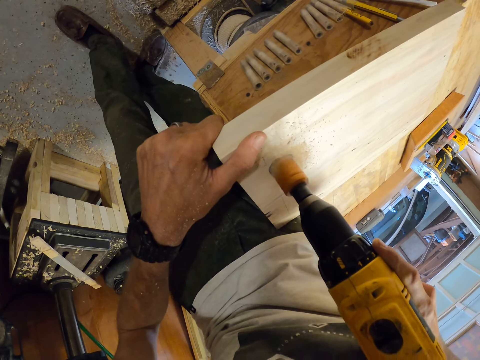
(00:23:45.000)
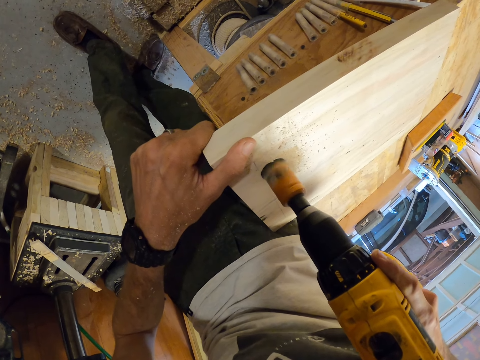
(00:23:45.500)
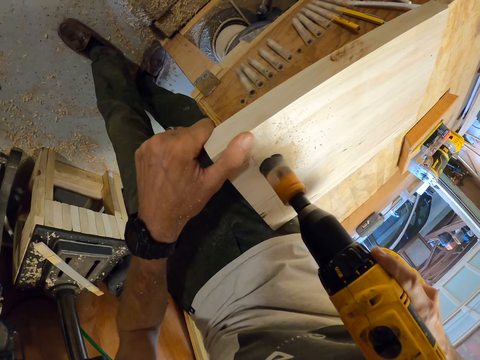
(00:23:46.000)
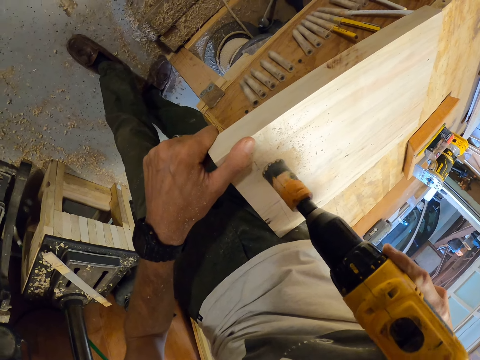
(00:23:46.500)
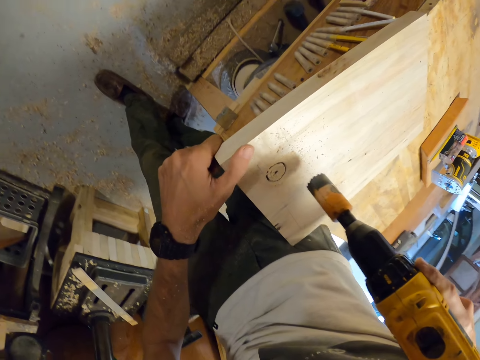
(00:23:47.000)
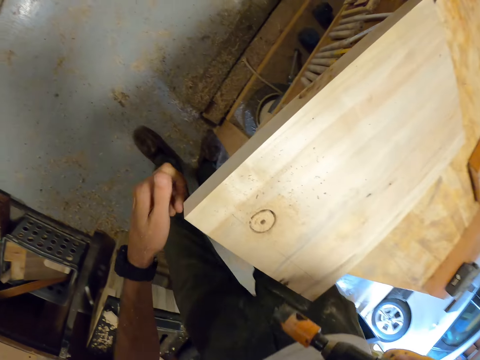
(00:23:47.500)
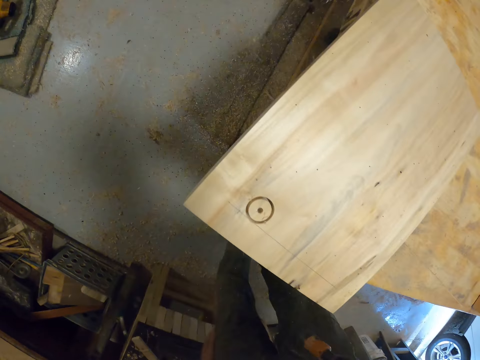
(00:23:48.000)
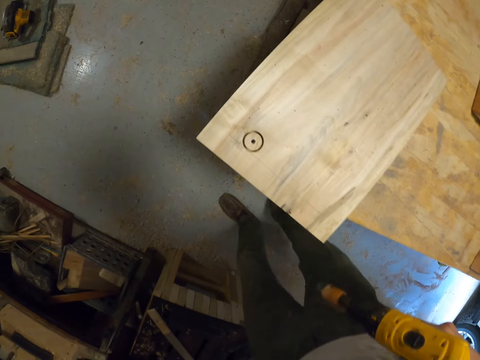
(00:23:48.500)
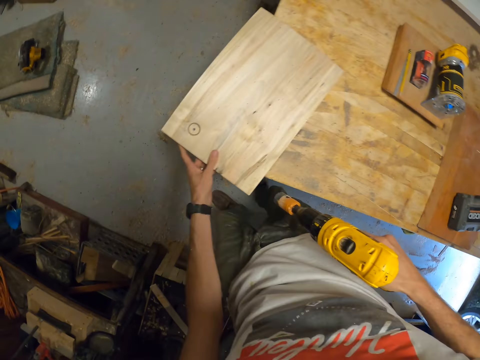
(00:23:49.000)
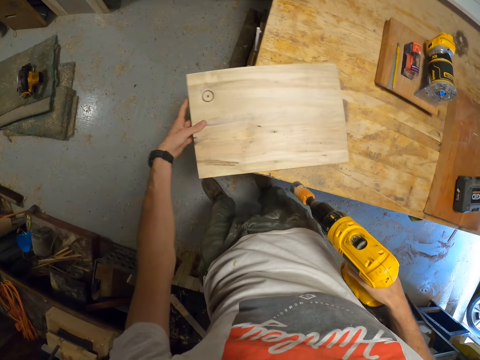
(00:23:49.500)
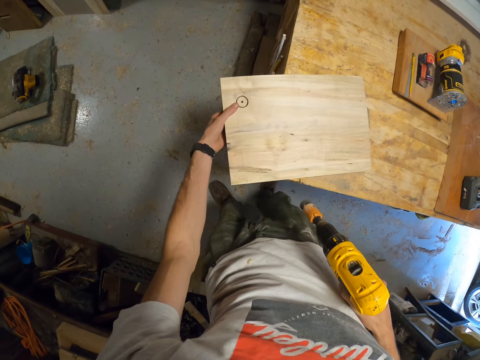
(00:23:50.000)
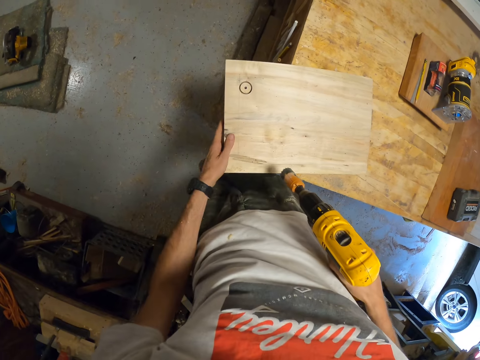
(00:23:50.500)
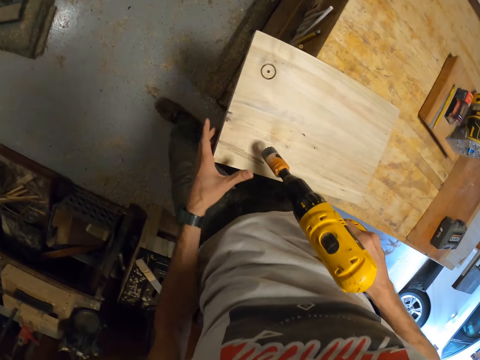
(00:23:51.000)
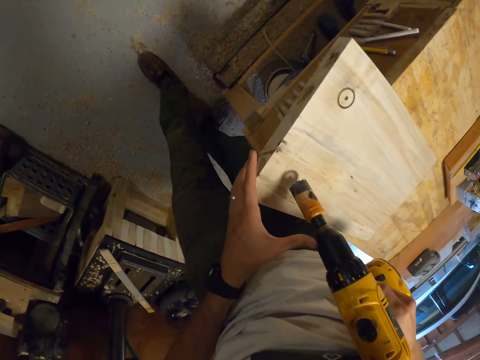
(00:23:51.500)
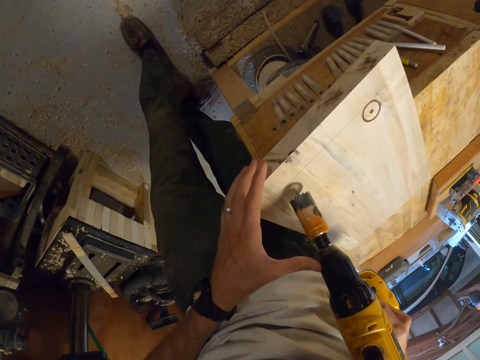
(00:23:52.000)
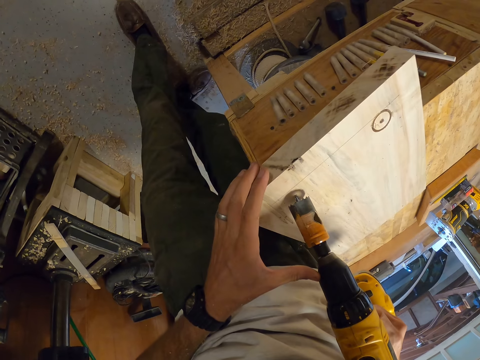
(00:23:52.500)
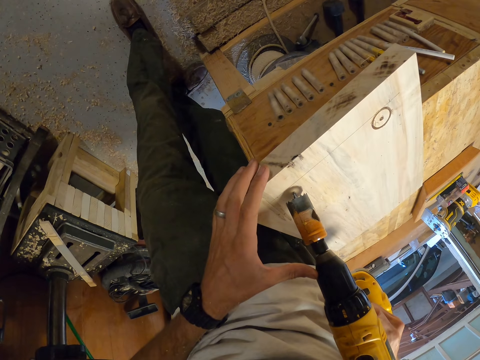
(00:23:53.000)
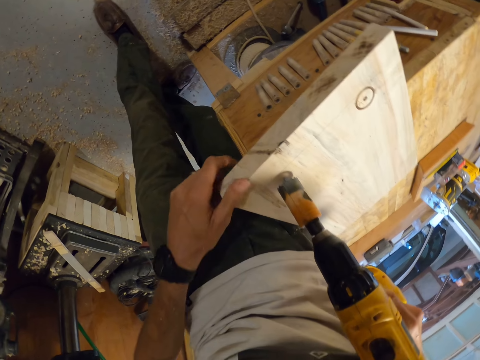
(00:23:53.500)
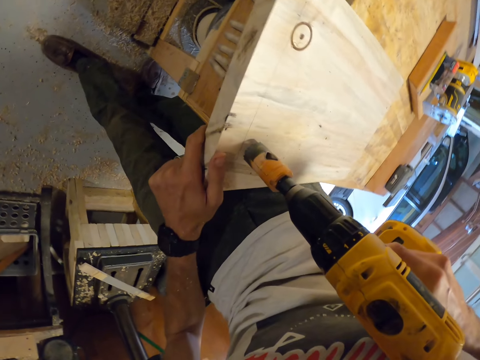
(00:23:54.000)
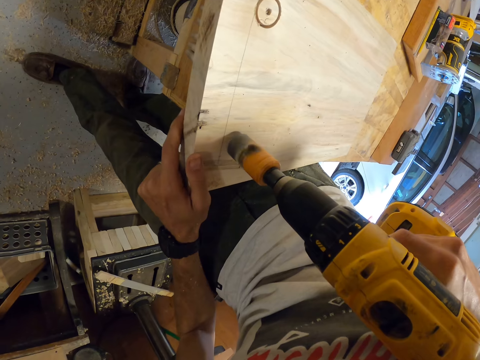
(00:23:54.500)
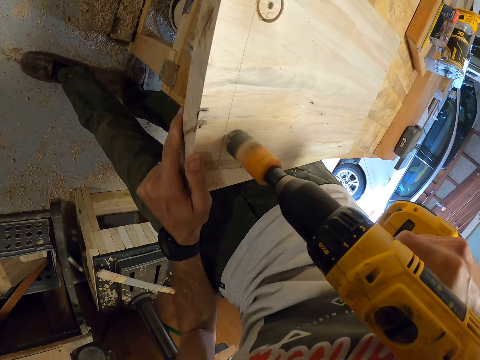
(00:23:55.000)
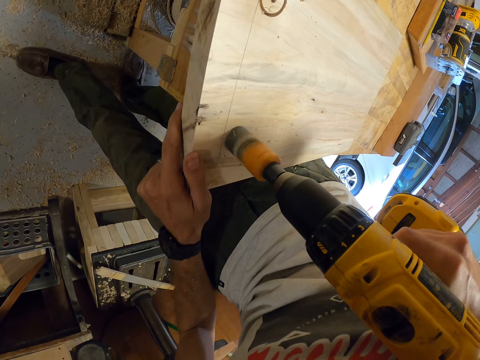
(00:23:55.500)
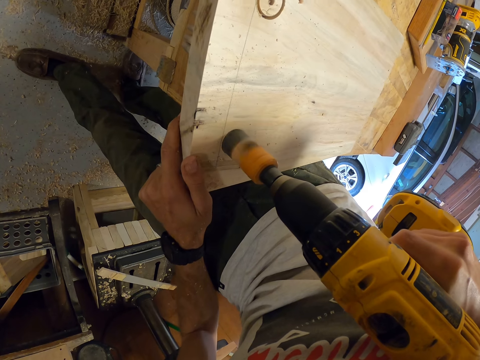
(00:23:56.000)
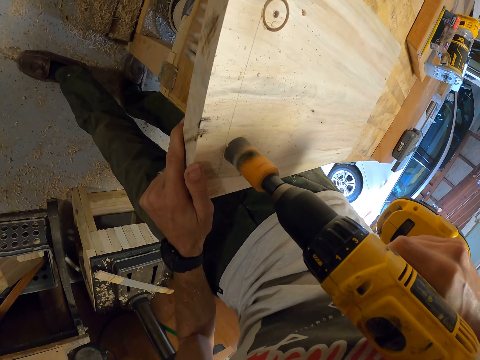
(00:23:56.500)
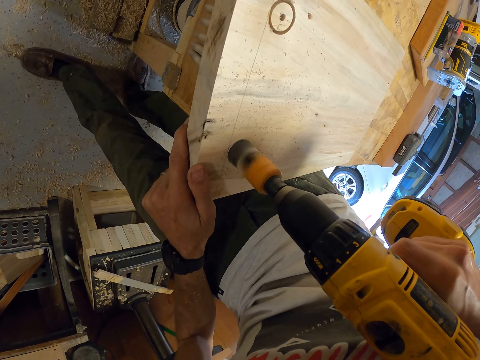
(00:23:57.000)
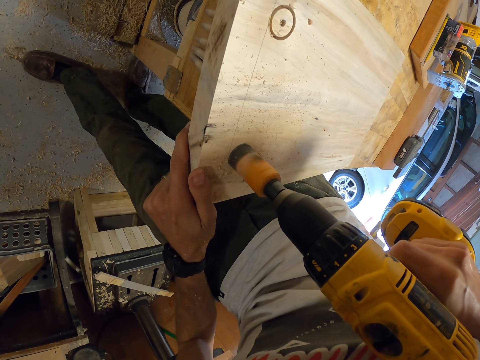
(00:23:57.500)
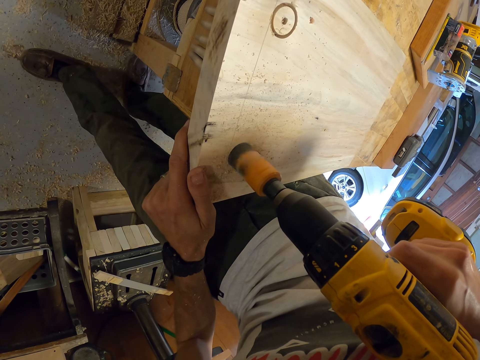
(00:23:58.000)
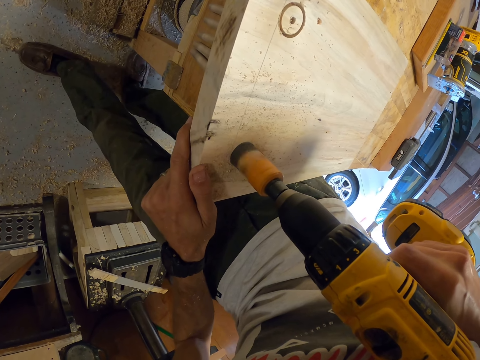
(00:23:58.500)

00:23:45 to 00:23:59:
The camera wearer removes the cordless drill machine from the piece of wood on the workbench with his right hand. He drills the board using the drill and blows dust from the board. He moves the piece of wood on the workbench with his left hand. He turns the board. He places the cordless drill machine on the piece of wood on the workbench with his right hand. He drills the piece of wood on the workbench with the cordless drill machine in his right hand.

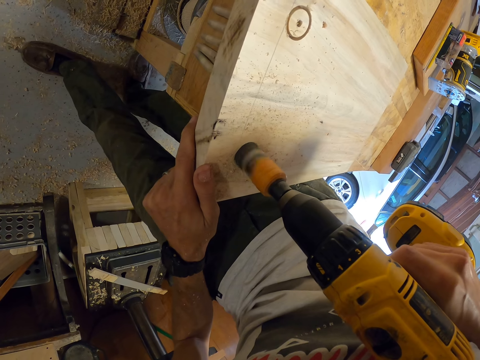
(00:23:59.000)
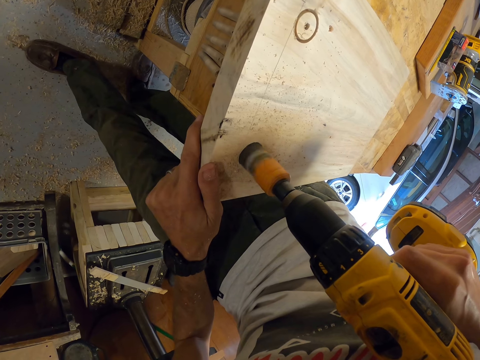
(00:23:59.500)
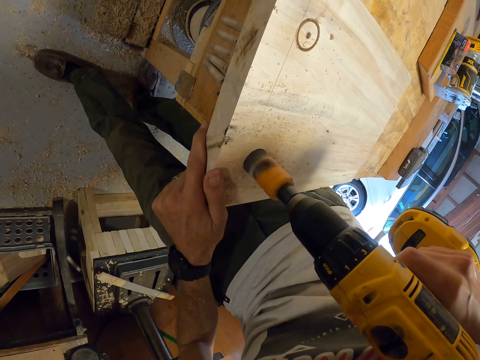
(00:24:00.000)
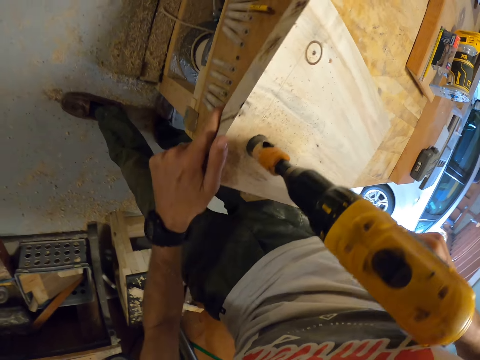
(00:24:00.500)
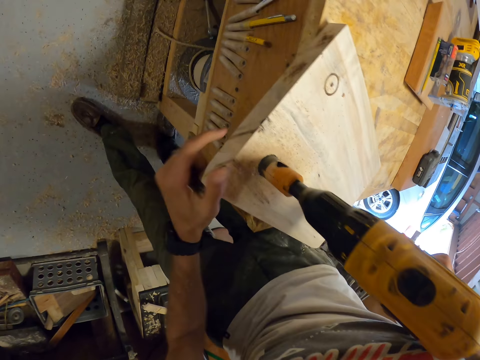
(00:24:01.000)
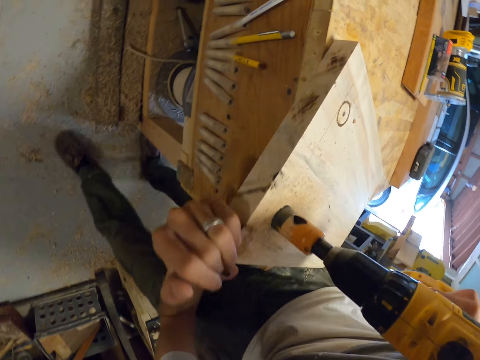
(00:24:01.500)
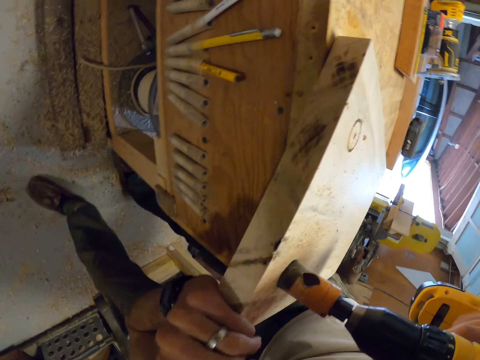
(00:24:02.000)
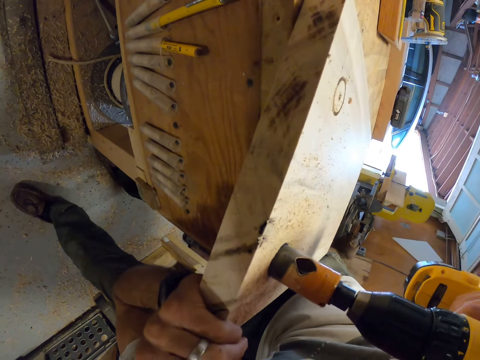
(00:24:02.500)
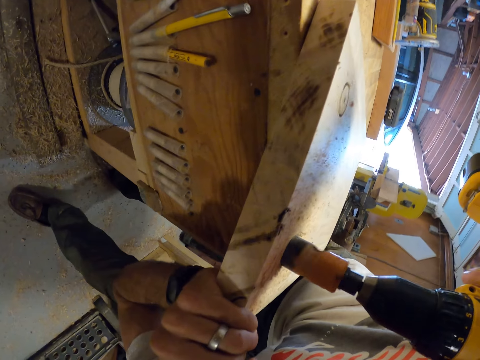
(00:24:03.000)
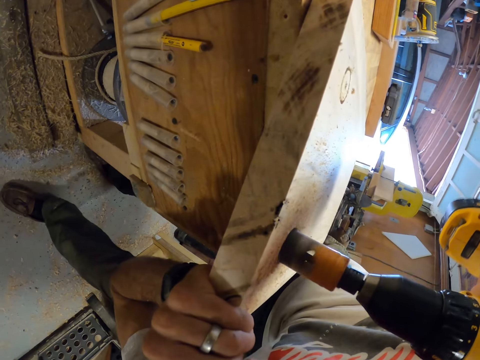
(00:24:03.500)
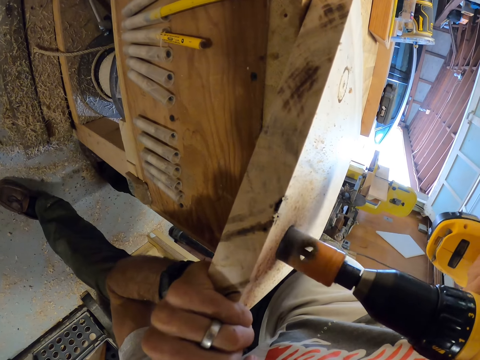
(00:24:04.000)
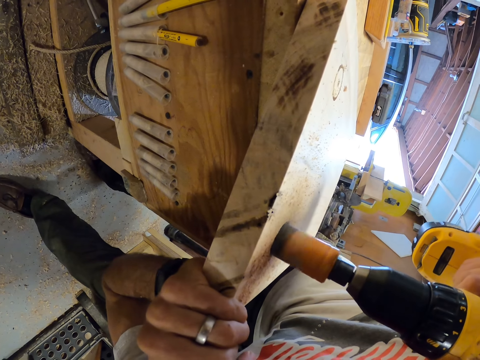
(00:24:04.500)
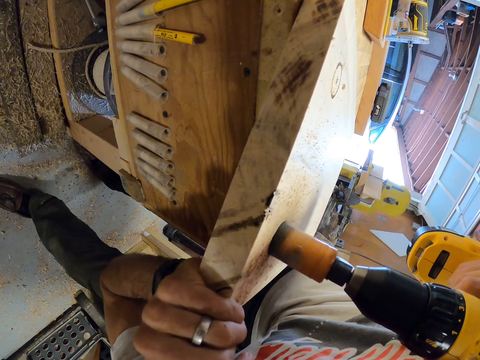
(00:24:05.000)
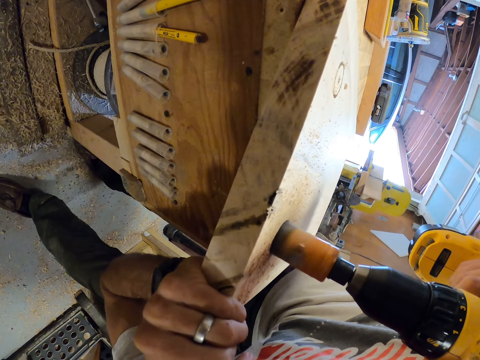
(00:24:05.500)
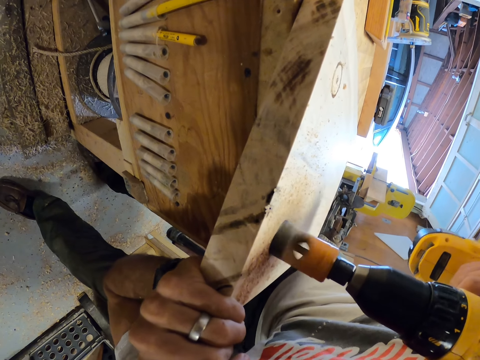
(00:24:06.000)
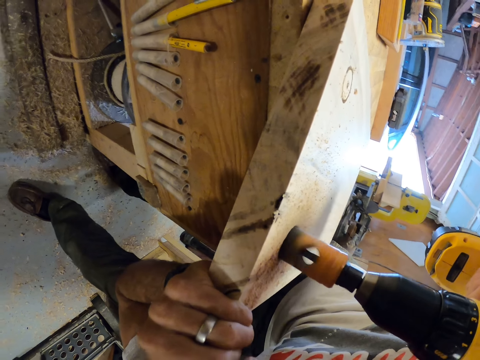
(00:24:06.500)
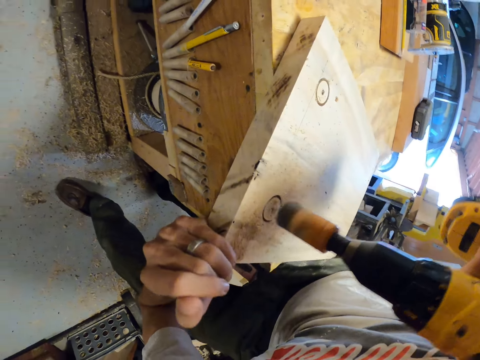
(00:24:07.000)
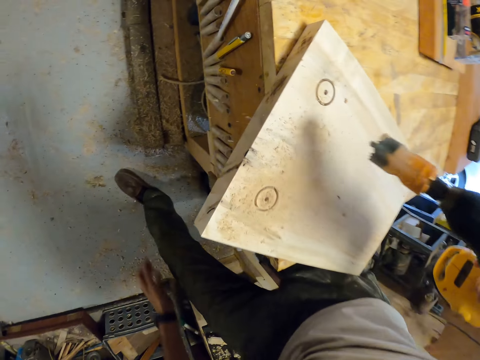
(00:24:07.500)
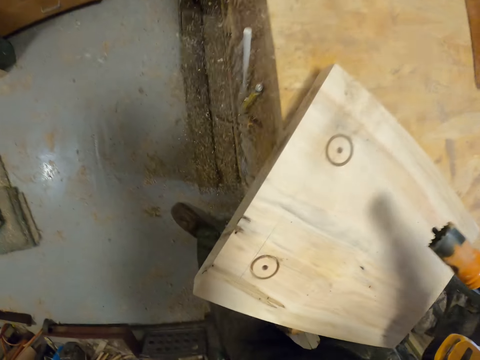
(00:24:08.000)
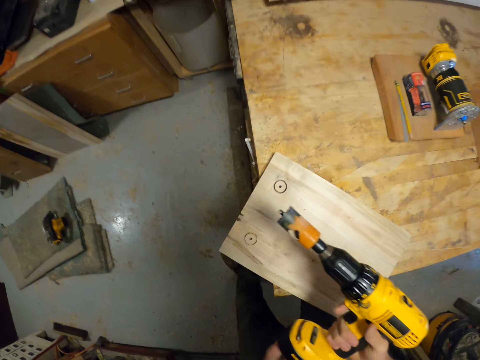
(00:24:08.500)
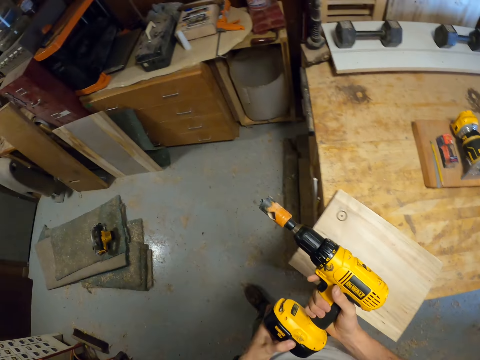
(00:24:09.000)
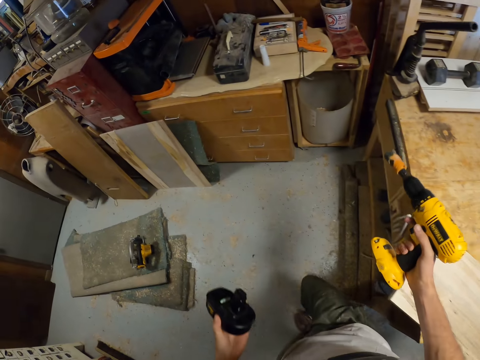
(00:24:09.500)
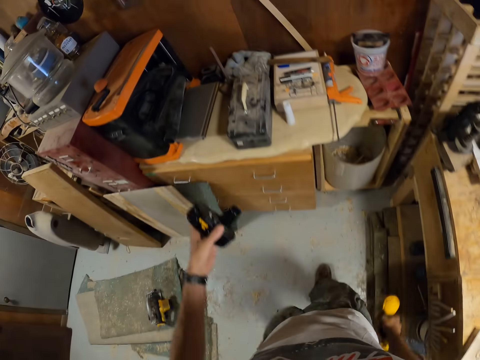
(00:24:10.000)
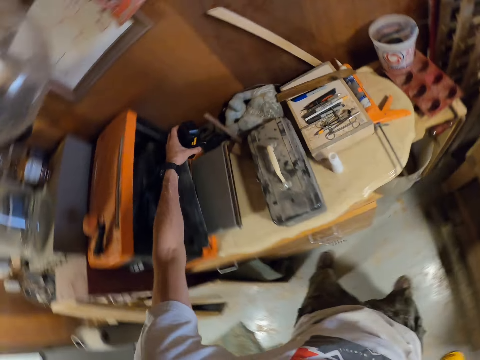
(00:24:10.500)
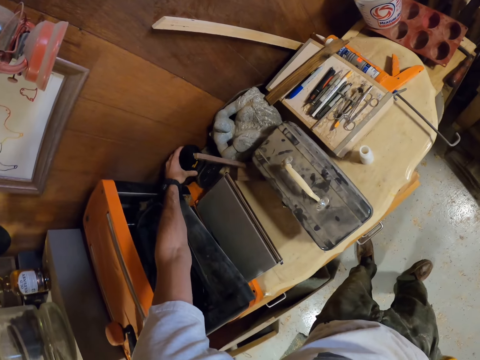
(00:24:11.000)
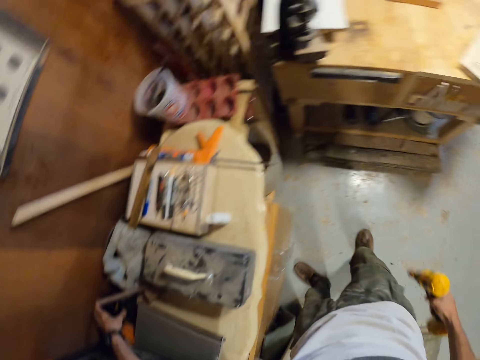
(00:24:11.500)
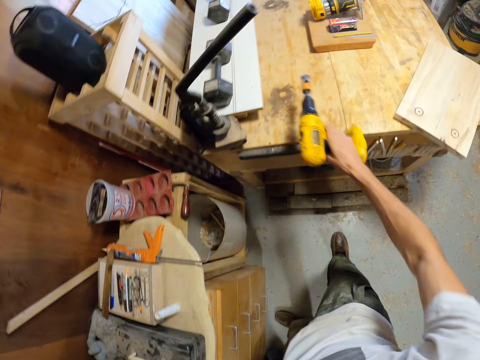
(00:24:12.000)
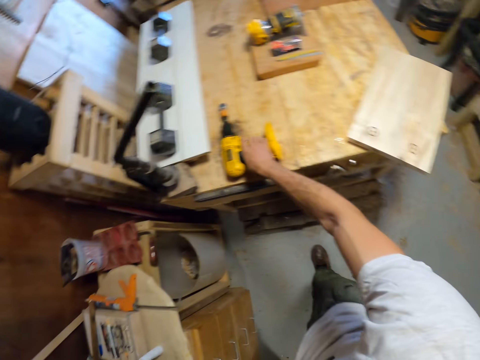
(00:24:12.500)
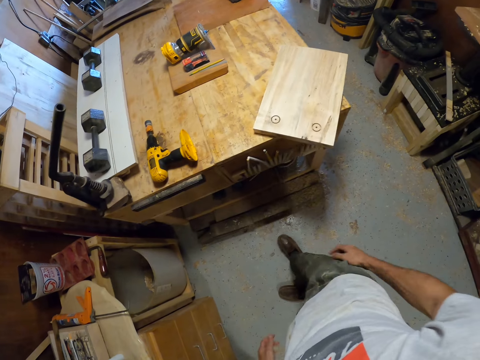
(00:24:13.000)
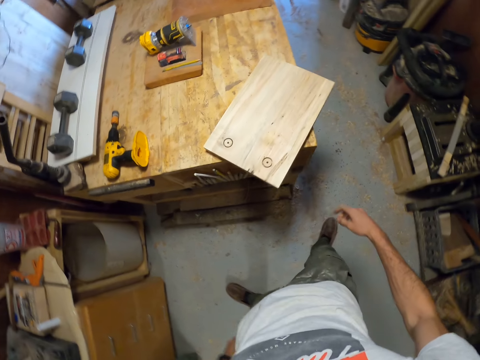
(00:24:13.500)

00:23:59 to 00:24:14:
The camera wearer moves the piece of wood on the workbench with the cordless drill machine with his left hand. He drills the piece of wood on the workbench with the cordless drill machine in his right hand. He removes the cordless drill machine from the piece of wood on the workbench with his right hand. He blows dust from the board. He removes the base of the cordless drill machine in his right hand with his left hand. He walks around the house. He drops the base of the cordless drill machine on the table with his left hand. He places the cordless drill machine on the workbench with his right hand.
